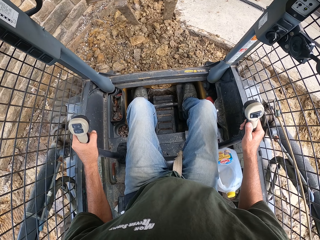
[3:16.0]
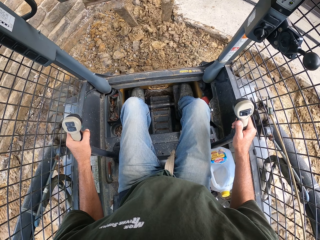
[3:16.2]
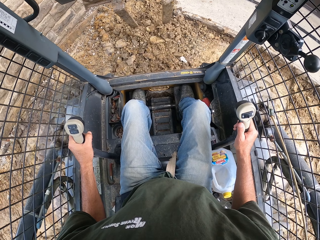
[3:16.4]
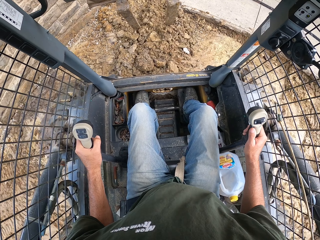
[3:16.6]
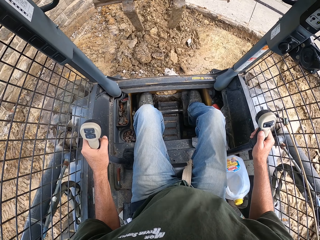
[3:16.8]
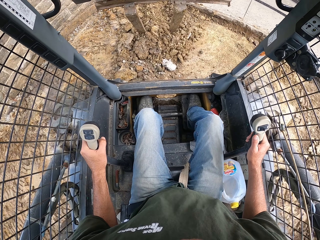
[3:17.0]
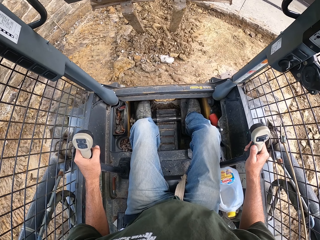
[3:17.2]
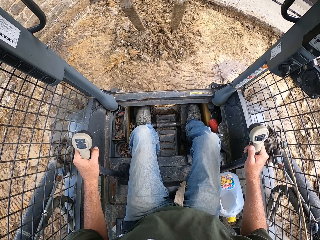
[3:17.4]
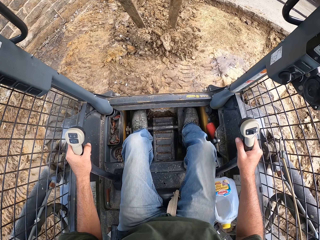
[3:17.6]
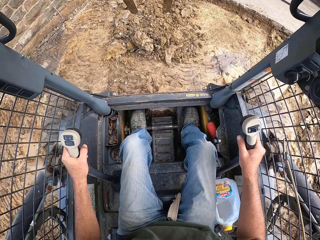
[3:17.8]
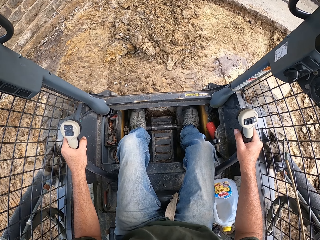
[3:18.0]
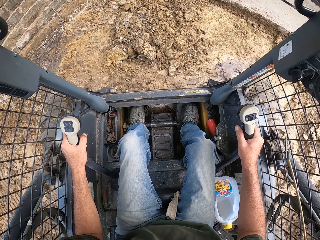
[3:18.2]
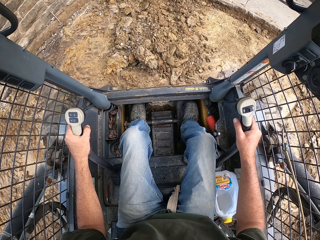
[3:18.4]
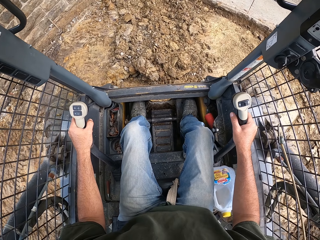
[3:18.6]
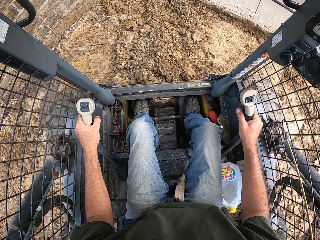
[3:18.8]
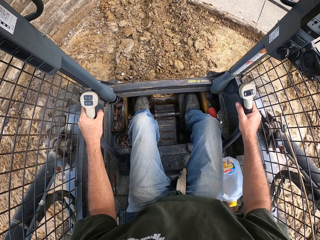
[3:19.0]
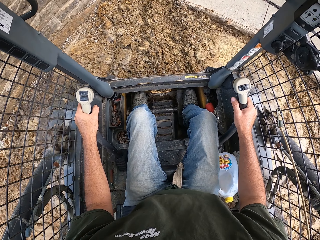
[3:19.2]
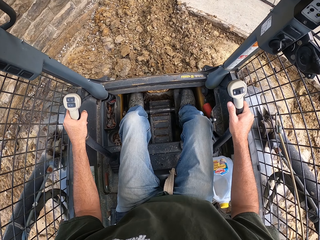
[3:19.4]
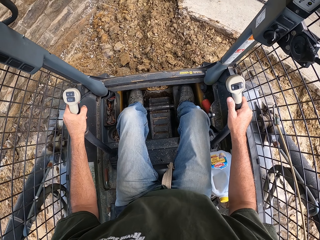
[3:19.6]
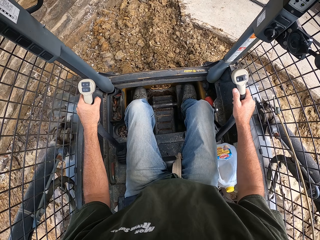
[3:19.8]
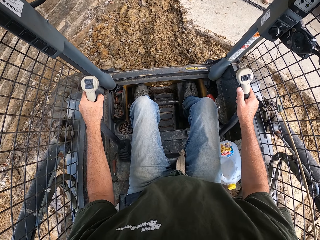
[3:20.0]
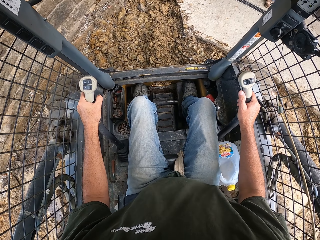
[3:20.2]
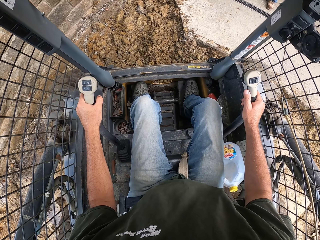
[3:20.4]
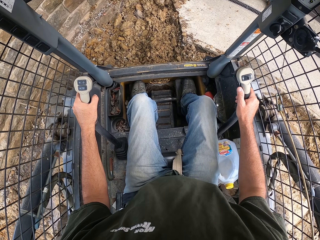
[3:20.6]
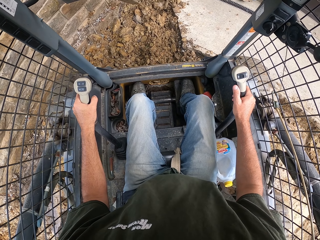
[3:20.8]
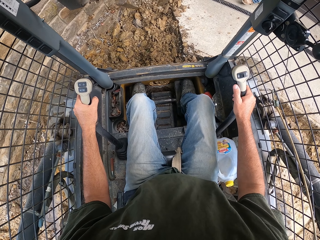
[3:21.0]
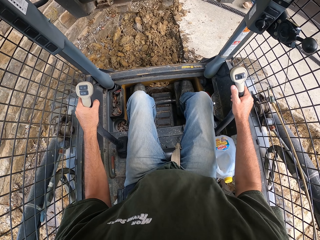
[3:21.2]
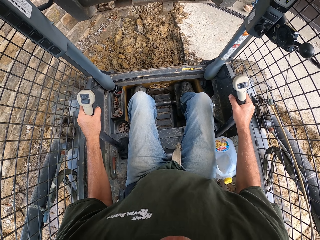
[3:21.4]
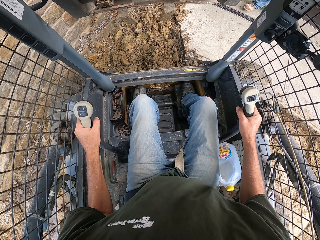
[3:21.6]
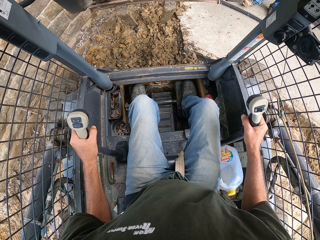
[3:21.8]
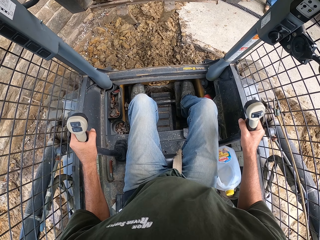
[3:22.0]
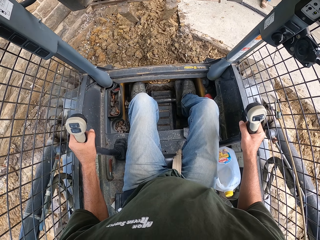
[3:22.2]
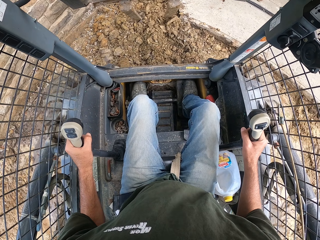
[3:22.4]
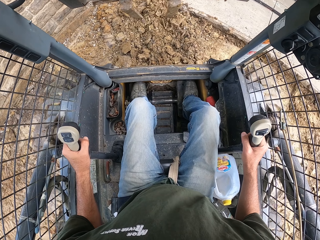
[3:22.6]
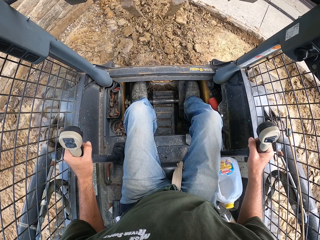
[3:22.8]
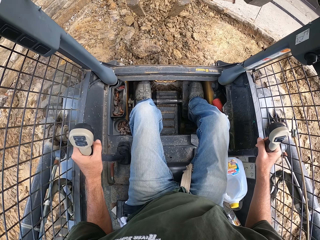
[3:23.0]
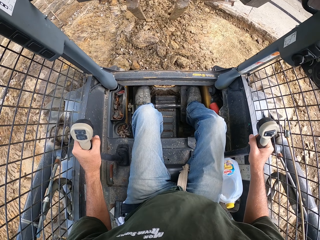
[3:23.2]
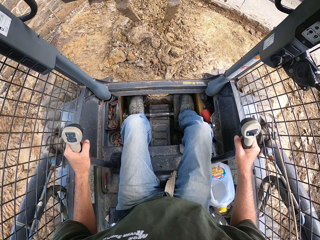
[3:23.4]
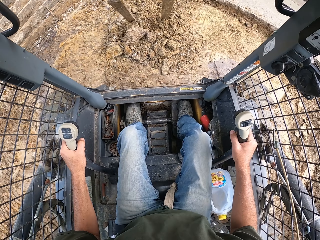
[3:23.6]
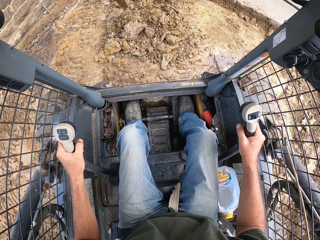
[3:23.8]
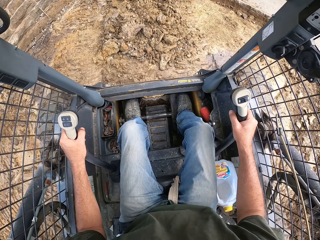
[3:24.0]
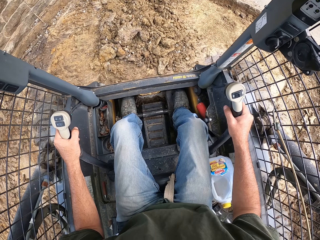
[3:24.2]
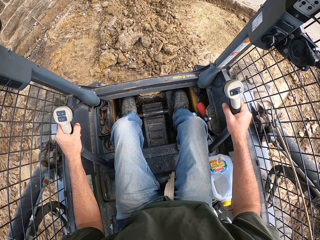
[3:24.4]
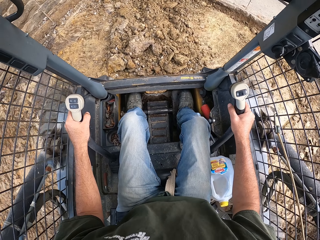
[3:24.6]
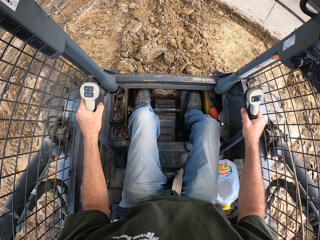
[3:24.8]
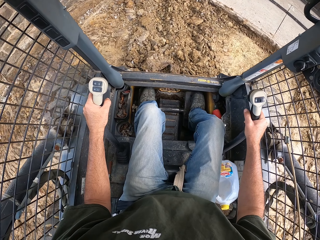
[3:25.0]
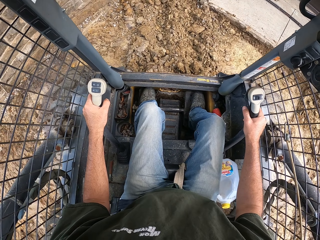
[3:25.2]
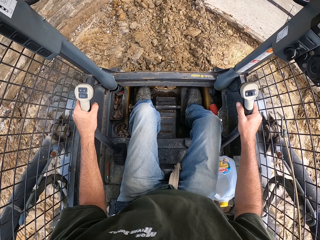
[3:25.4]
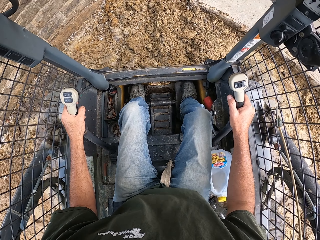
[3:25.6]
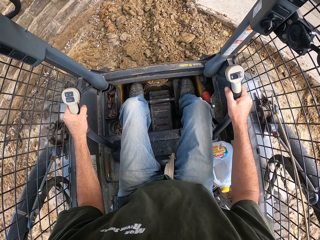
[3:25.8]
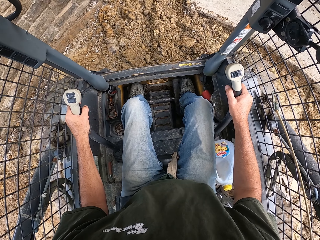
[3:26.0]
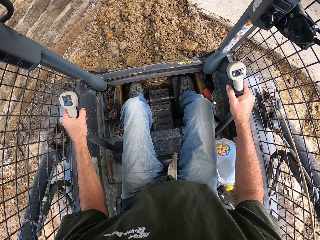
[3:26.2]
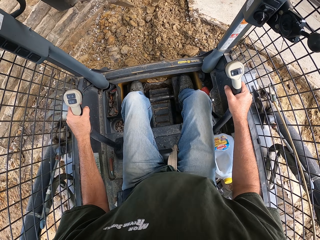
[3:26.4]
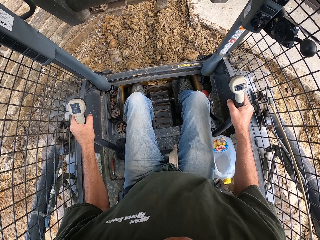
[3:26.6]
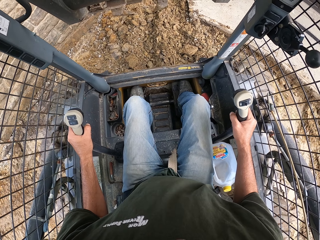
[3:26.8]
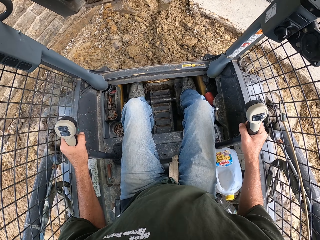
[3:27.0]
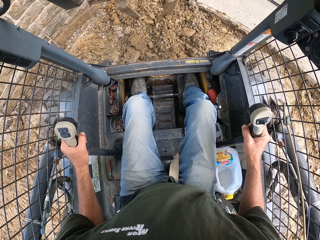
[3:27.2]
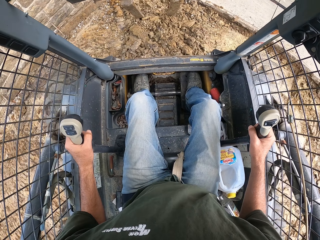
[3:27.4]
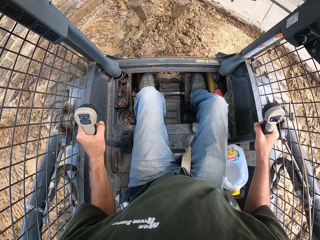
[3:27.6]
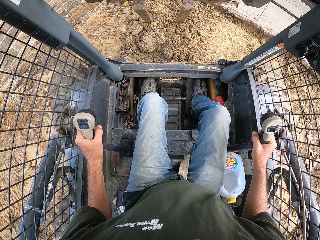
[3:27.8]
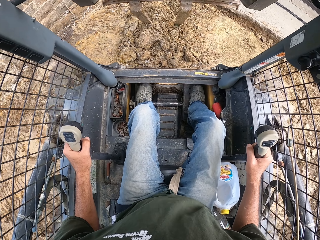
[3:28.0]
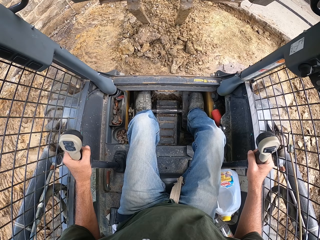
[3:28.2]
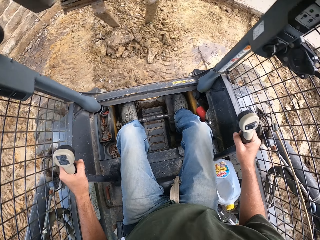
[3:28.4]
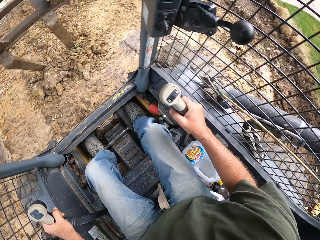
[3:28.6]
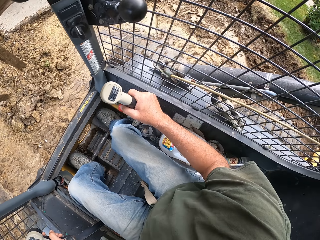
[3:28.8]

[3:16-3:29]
The camera wearer pulls soil with an excavator. They drive the laser land leveler. They align the soil using the blades. They drive the laser land leveler. They align the soil using the blades.

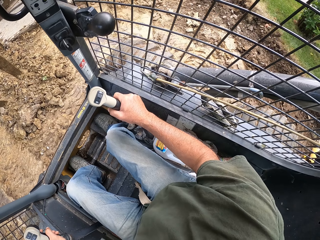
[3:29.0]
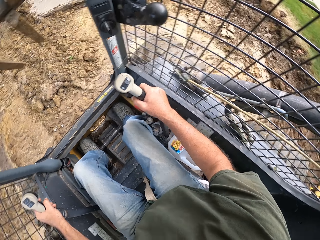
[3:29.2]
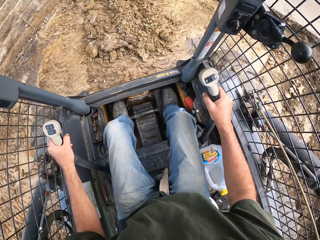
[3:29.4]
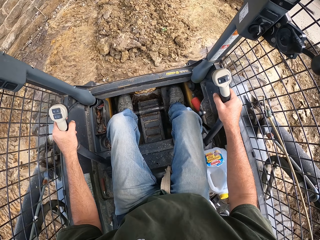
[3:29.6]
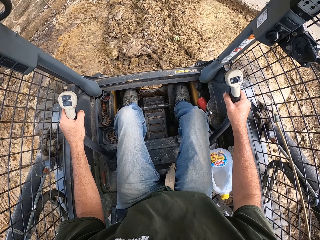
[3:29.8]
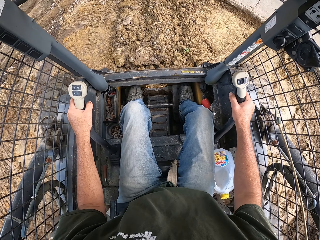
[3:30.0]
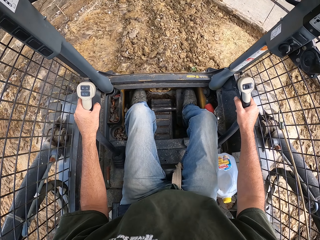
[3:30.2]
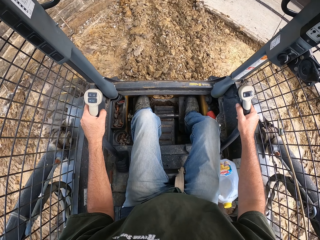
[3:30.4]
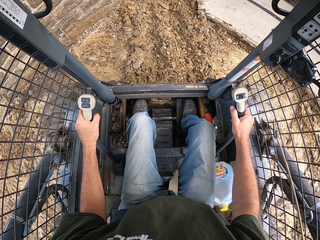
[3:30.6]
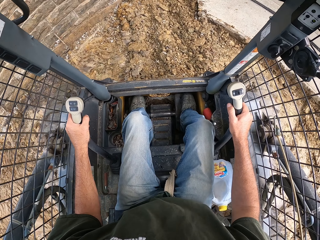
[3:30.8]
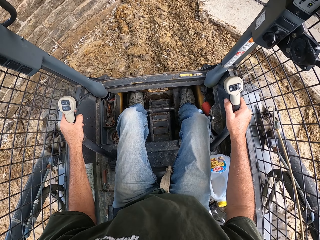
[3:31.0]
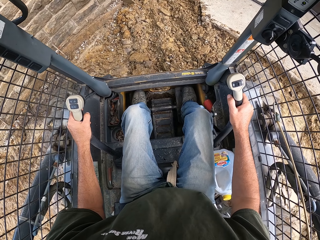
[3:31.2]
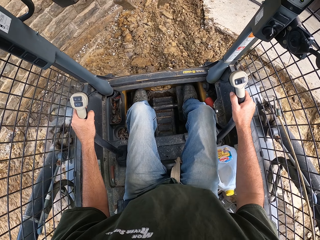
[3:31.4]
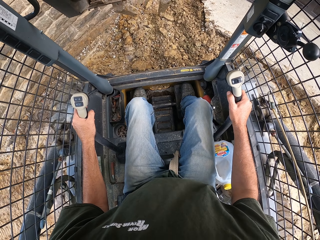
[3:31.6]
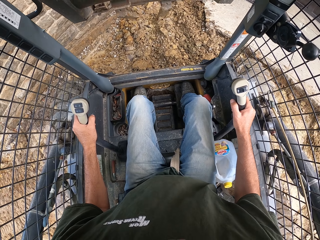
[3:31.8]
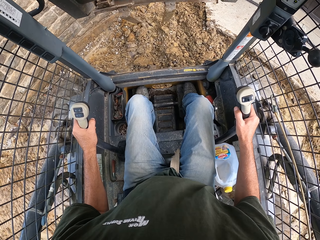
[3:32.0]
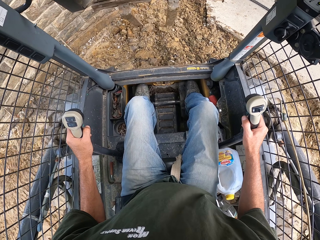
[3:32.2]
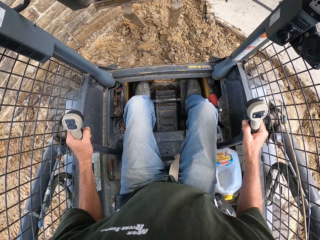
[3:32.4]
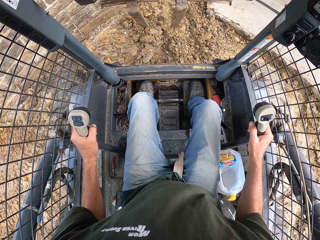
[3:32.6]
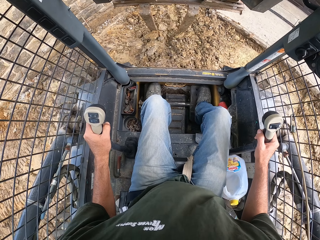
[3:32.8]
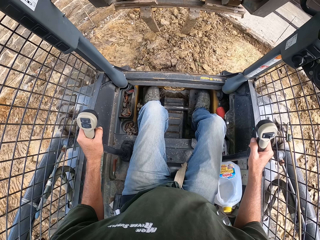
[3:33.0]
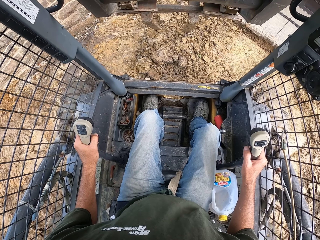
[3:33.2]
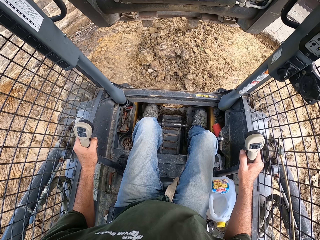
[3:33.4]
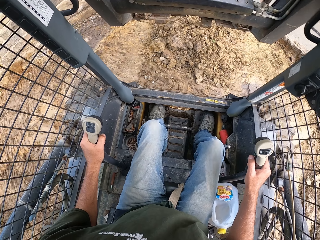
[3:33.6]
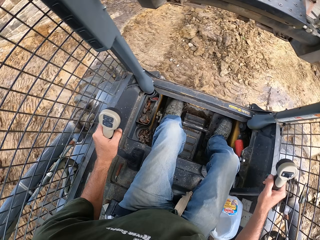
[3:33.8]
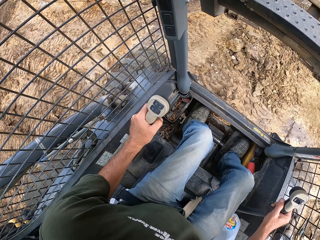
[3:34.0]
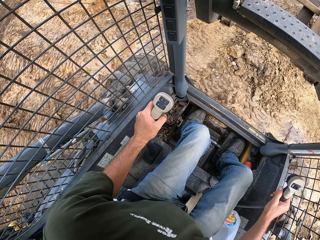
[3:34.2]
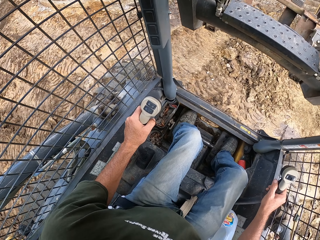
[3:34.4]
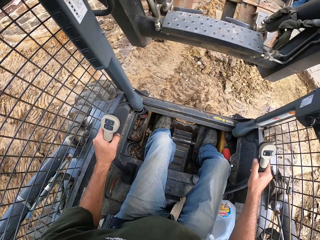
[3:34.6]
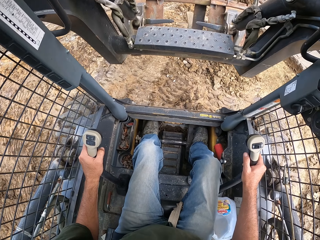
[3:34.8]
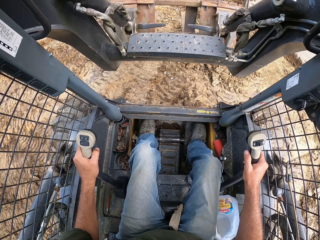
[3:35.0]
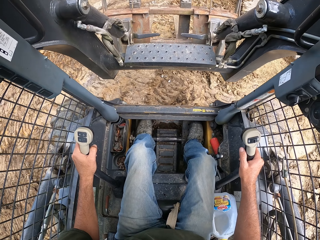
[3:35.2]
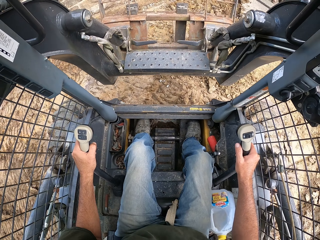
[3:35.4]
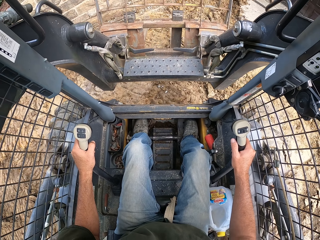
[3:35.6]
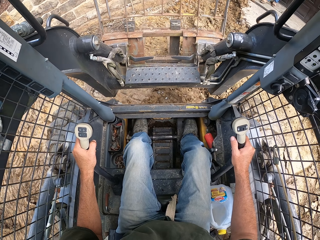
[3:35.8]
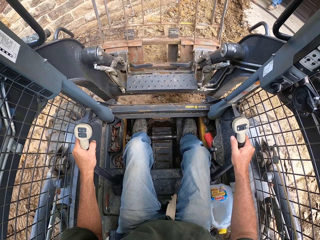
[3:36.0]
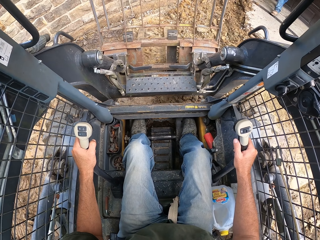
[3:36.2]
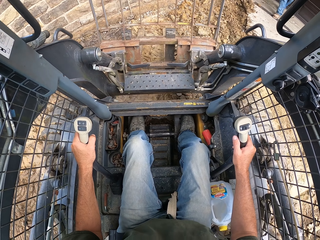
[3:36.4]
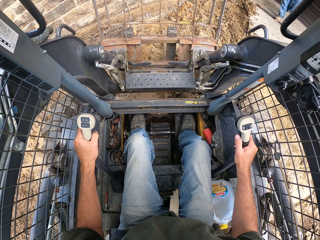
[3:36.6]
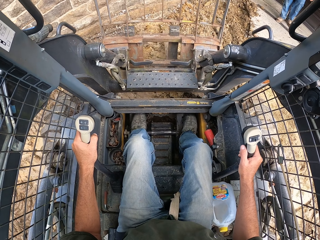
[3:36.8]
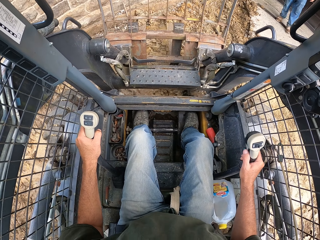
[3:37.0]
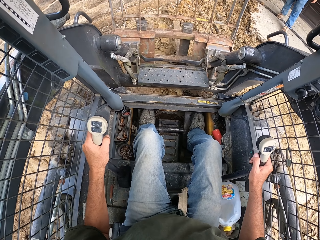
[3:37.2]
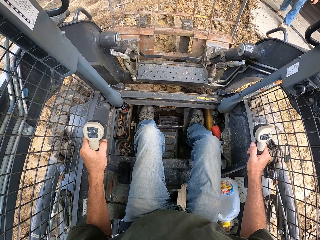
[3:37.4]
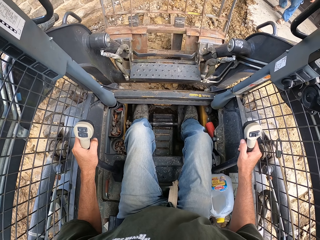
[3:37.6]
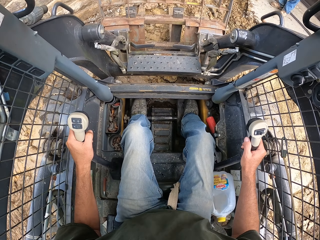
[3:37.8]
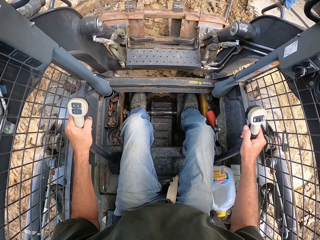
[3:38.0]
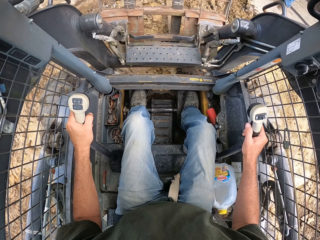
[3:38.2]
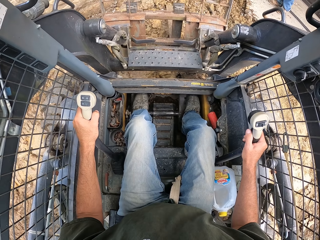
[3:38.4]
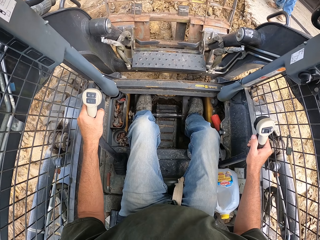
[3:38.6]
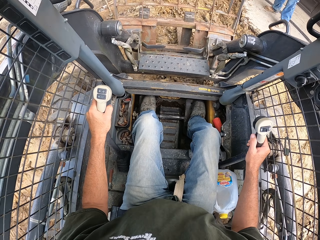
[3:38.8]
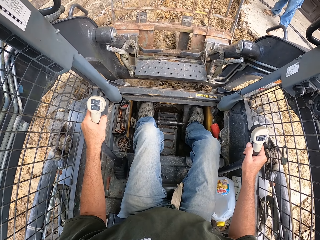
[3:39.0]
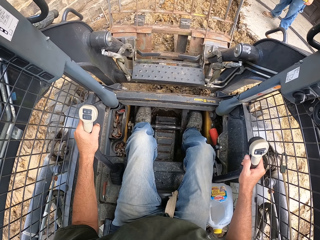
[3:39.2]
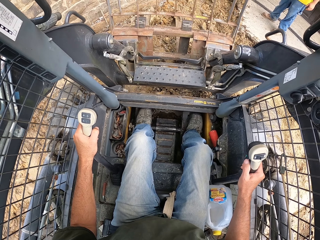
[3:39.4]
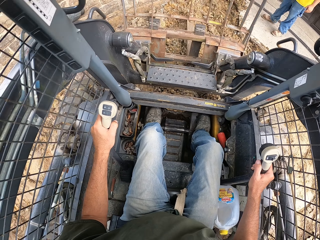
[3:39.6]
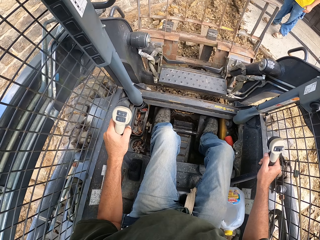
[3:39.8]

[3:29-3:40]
The camera wearer looks around. They drive the laser land leveler. They move an excavator. They align the soil using the blades. They lower the drawbar. They drive the laser land leveler. They move the excavator.
